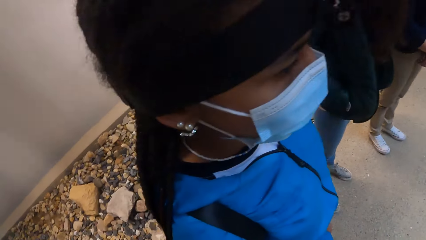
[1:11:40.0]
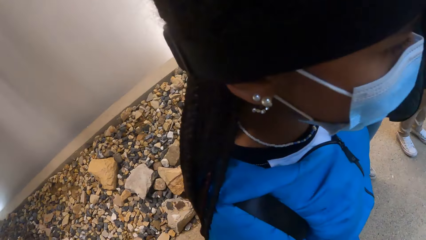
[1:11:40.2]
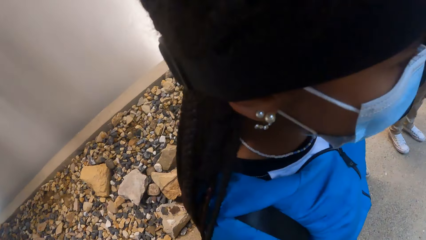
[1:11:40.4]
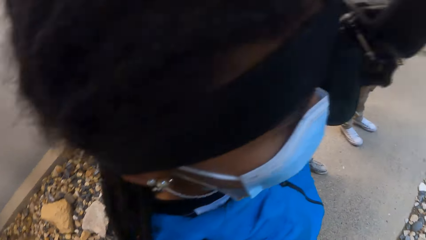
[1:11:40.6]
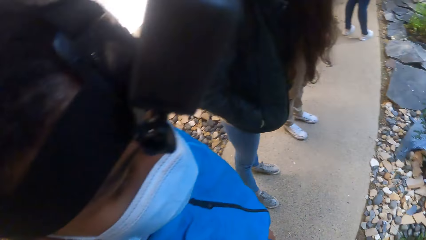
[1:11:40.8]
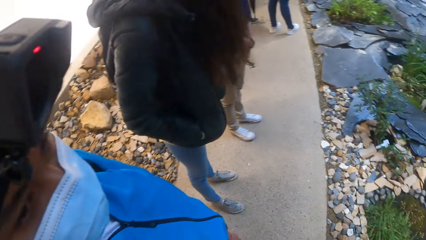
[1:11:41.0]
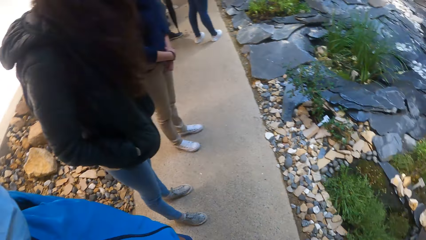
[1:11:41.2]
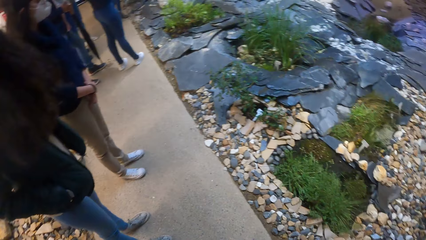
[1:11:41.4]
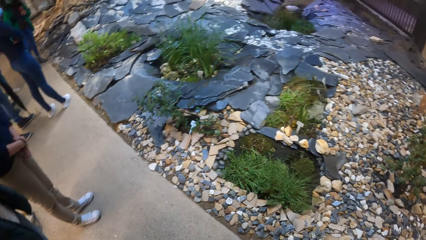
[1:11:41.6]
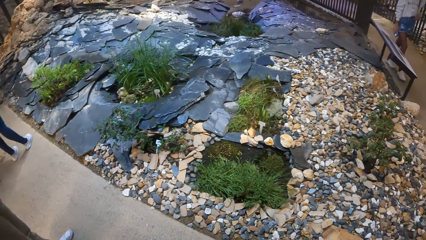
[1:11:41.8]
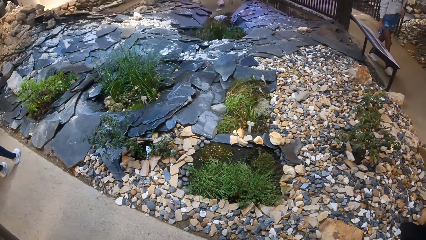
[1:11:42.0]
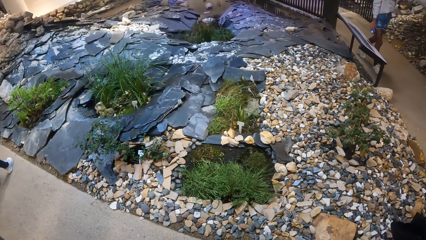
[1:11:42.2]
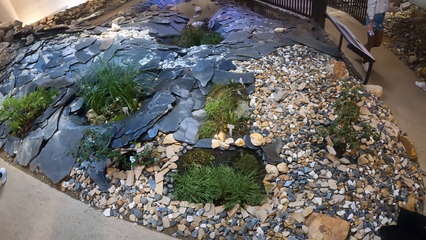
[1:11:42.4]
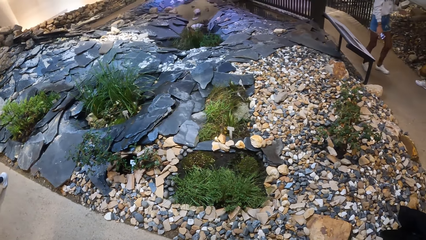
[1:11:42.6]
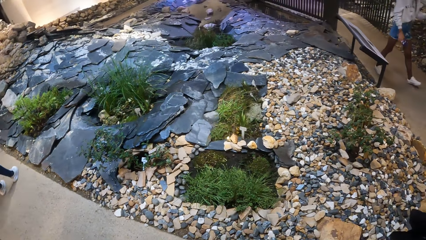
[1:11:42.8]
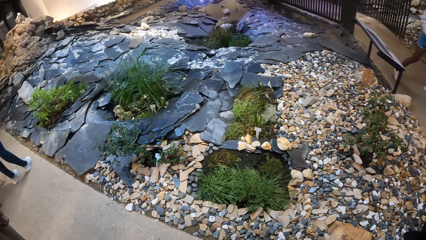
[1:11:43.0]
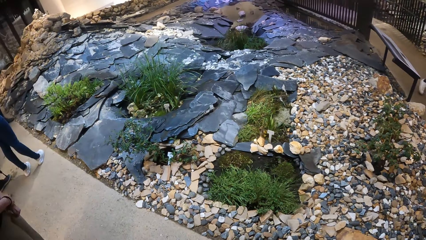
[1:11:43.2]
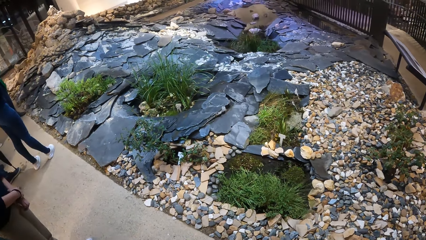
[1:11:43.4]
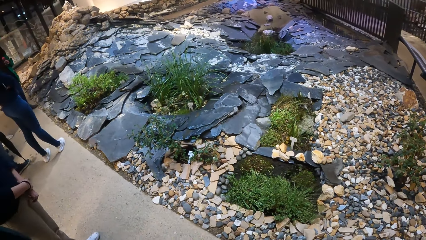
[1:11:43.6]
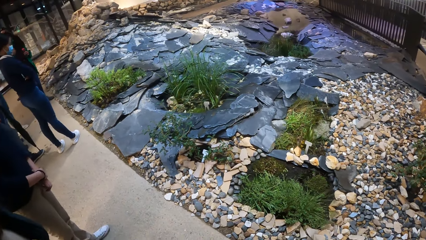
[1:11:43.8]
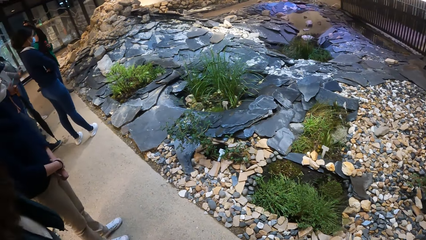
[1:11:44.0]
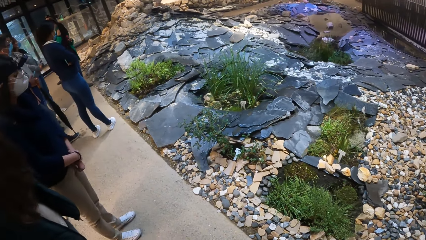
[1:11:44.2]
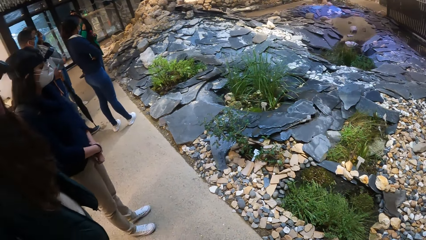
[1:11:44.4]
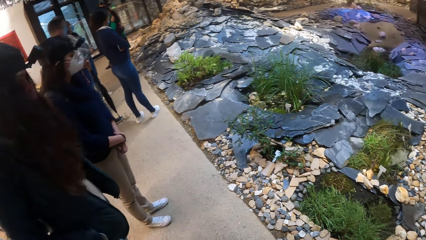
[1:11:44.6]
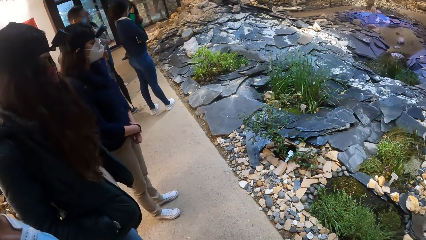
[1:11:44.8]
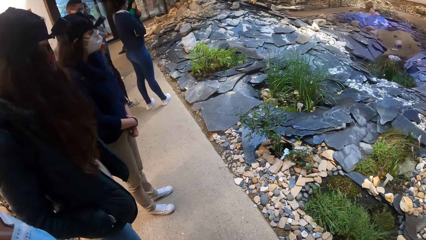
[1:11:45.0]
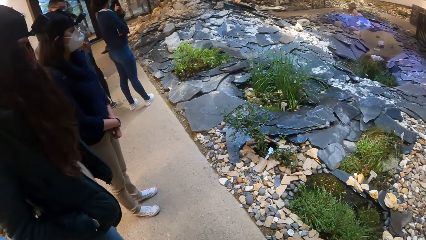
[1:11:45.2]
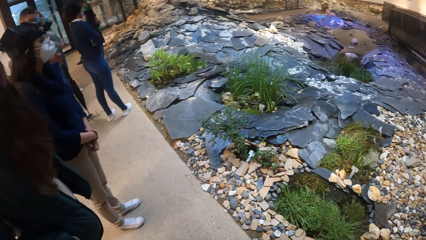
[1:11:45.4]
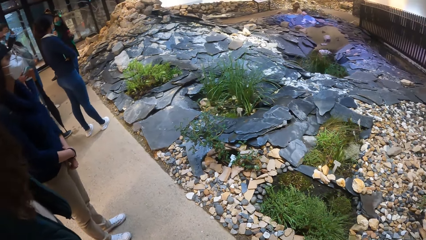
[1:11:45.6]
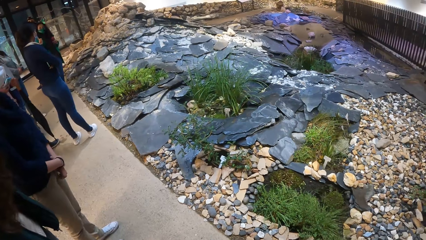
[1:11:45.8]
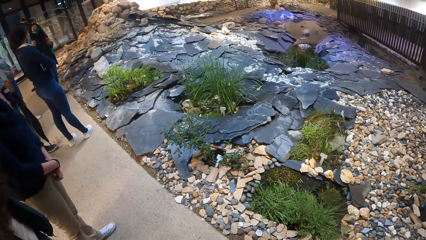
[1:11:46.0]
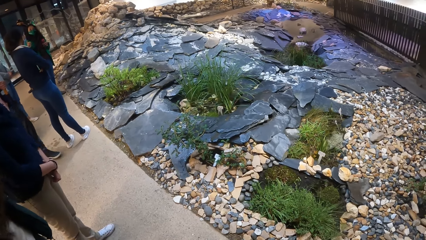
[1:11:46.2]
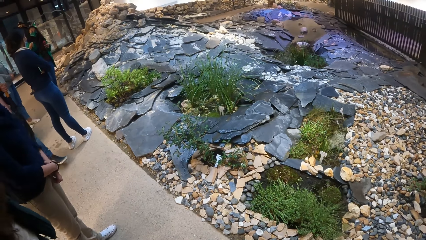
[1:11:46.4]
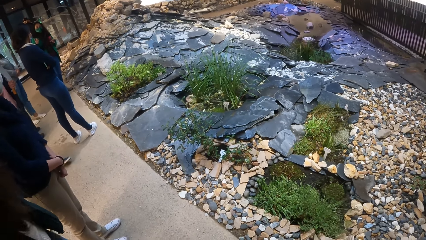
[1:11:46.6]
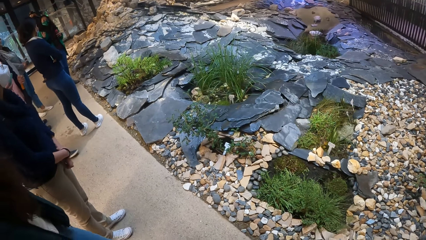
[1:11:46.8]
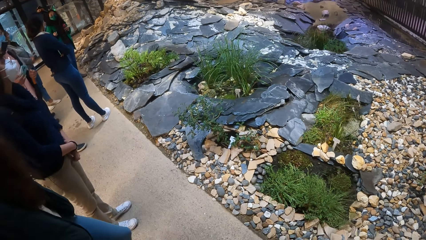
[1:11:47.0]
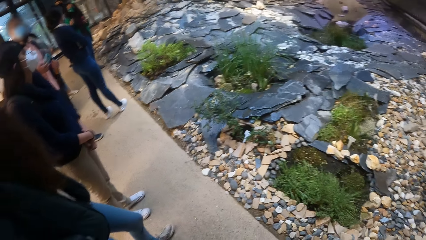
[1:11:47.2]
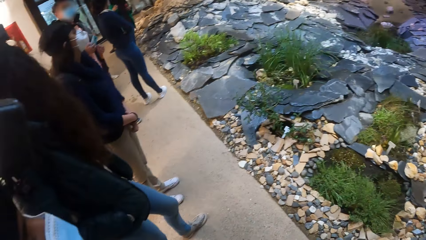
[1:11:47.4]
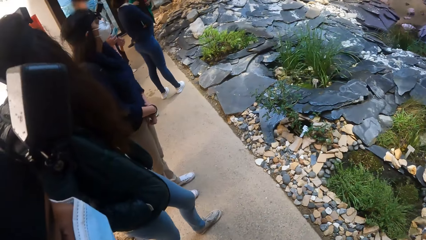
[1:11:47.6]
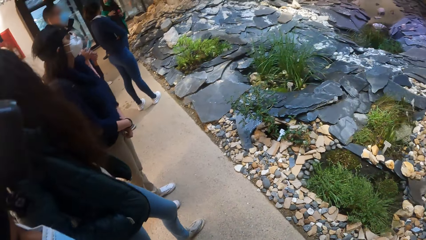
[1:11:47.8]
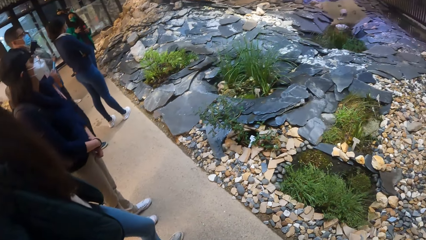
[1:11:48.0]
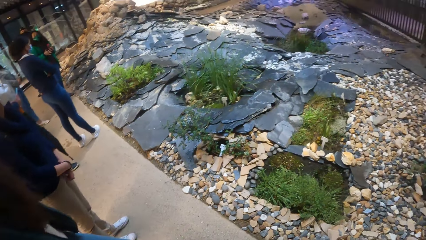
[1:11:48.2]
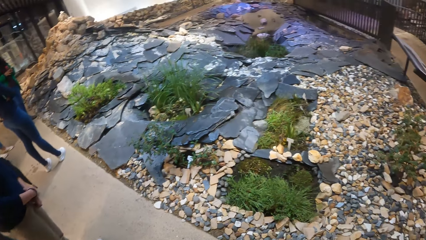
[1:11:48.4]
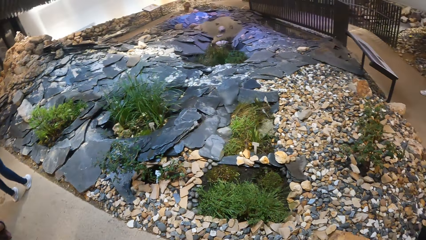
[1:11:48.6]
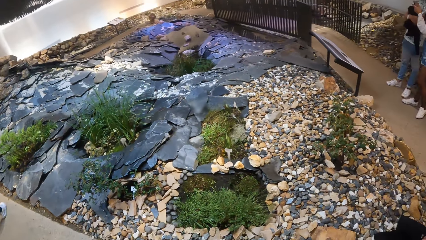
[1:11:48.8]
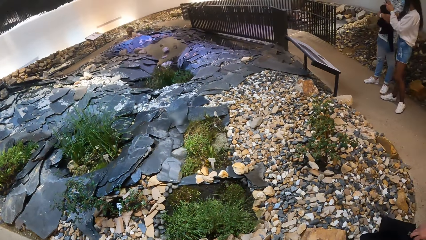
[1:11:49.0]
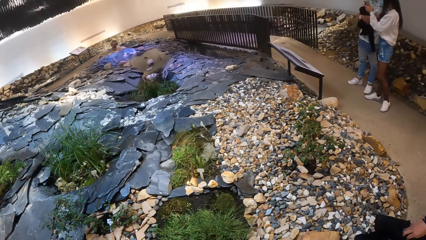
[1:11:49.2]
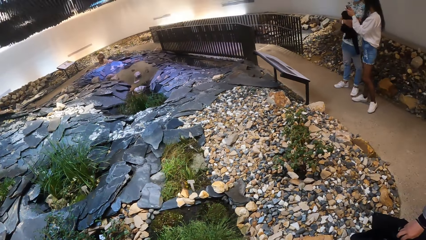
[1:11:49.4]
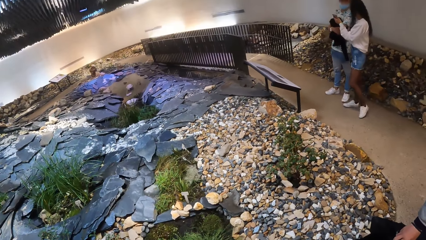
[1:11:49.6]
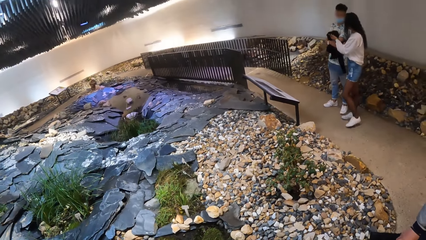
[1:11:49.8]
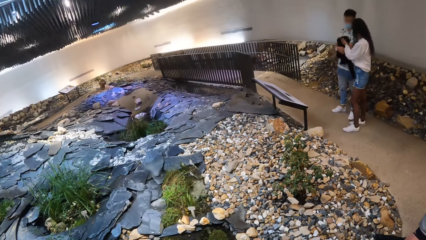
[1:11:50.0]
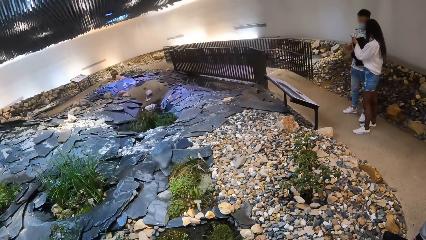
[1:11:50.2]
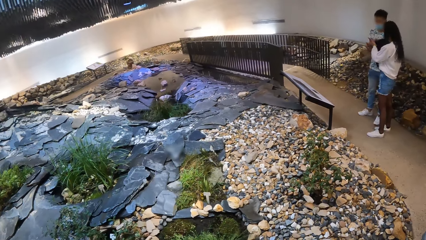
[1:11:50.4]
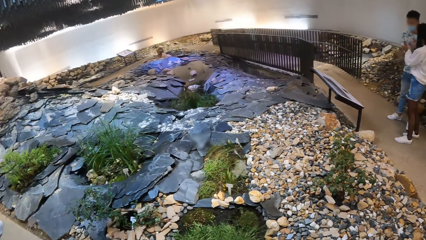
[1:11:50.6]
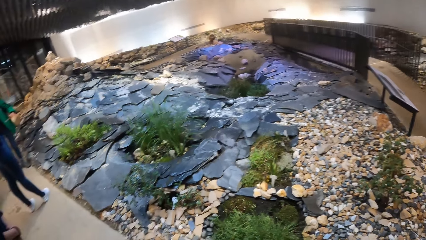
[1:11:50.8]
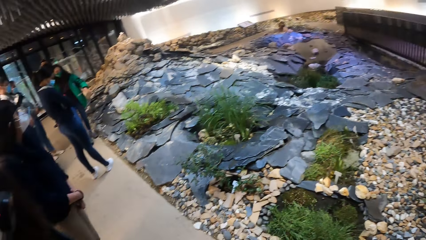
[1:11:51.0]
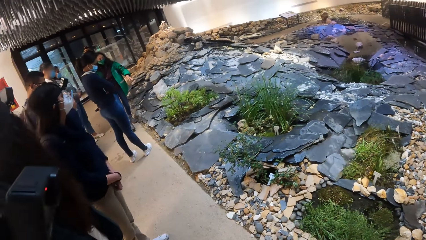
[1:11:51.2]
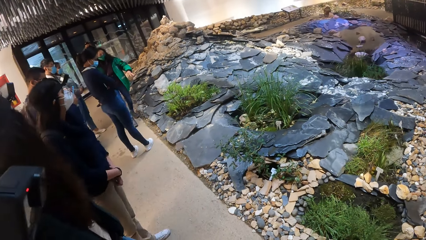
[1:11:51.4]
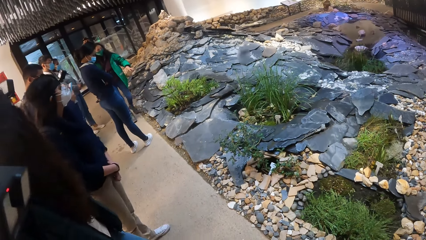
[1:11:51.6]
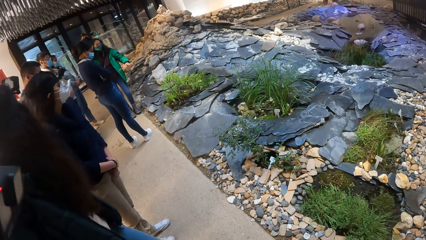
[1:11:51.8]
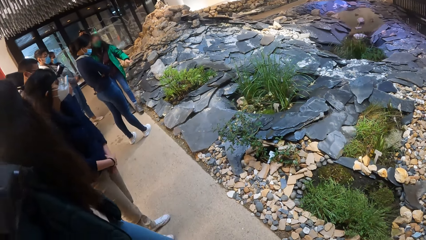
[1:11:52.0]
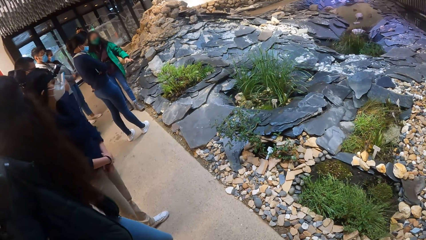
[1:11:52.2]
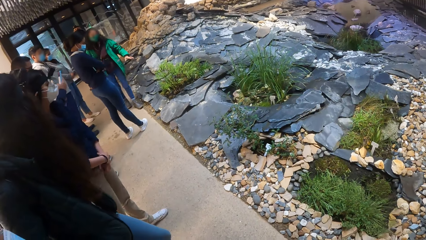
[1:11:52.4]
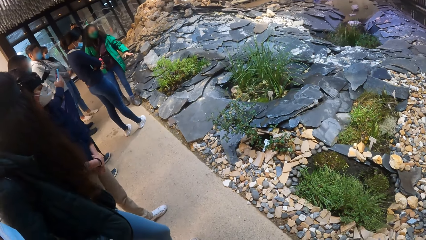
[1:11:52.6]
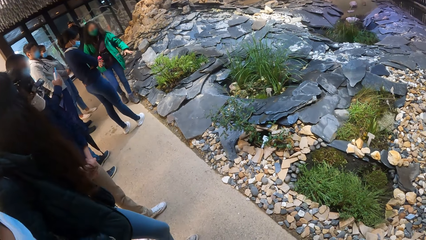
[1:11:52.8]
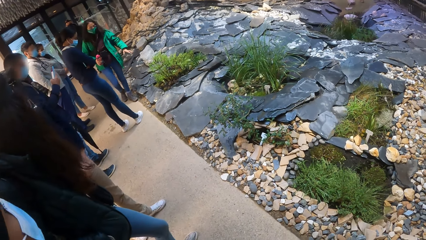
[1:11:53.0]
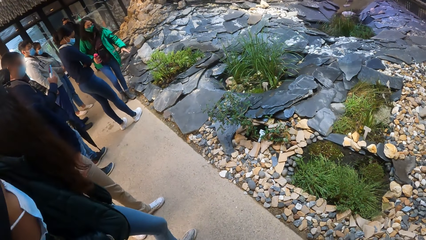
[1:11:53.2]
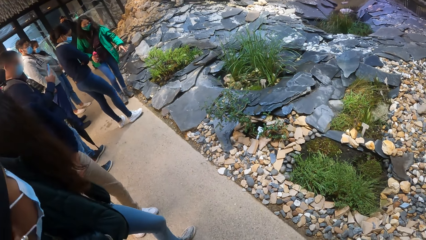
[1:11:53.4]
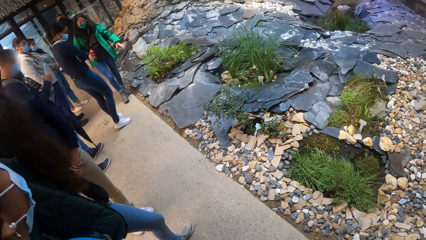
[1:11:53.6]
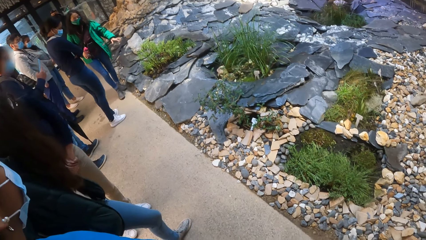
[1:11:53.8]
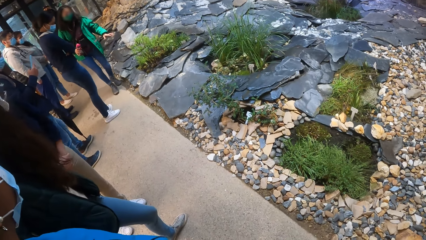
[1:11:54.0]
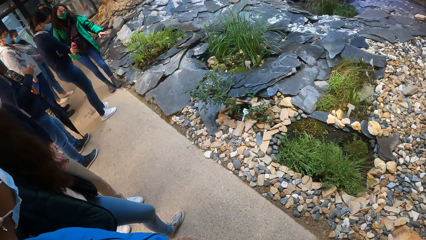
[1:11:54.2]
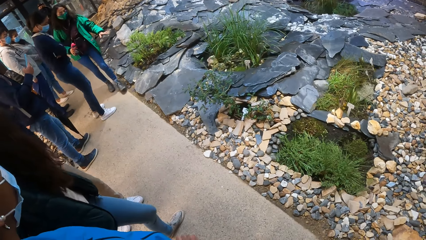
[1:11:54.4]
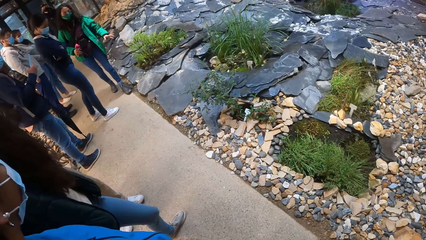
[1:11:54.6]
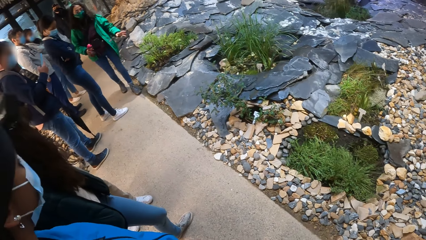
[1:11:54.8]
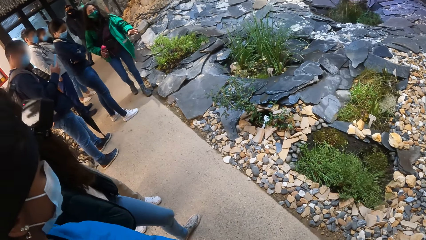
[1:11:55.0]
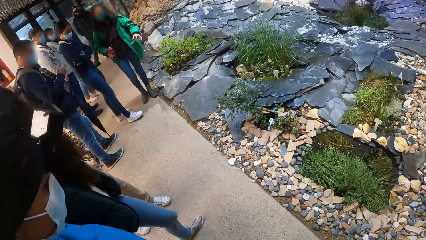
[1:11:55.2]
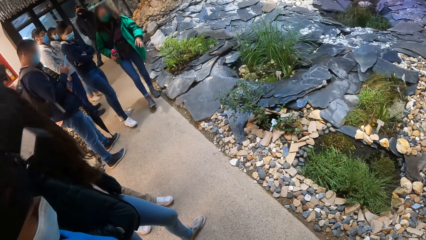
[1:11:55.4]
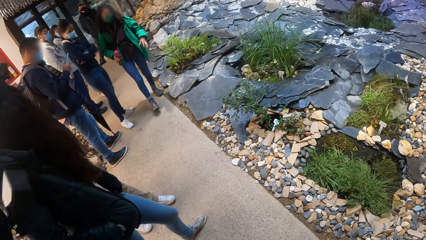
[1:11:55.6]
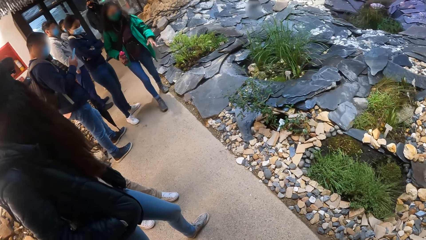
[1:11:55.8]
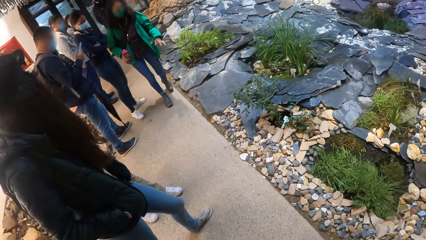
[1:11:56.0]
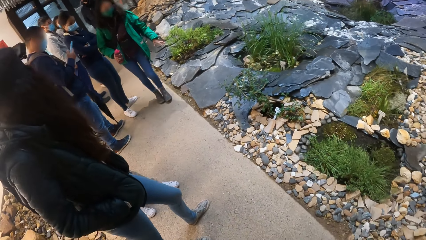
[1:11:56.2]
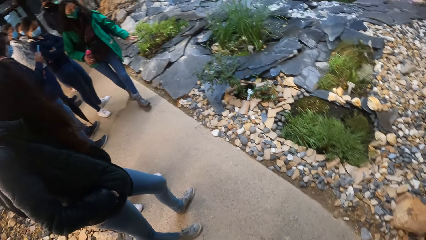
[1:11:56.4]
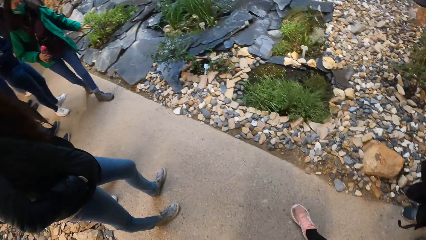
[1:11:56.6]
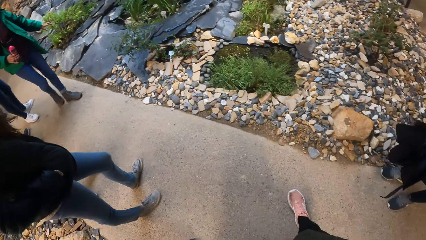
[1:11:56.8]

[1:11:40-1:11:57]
The camera wearer looks around. The woman converses with the man. Another woman converses with the group of people.
